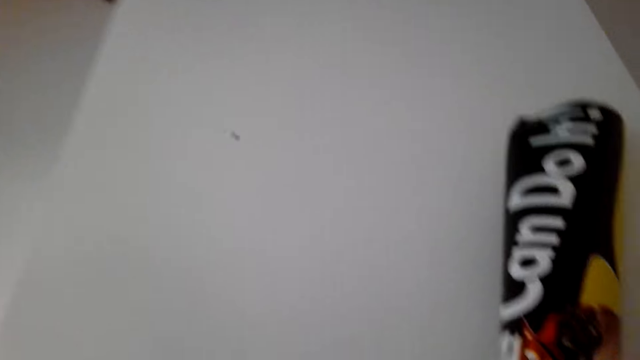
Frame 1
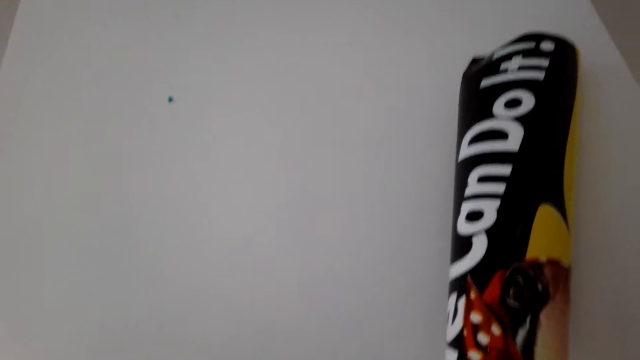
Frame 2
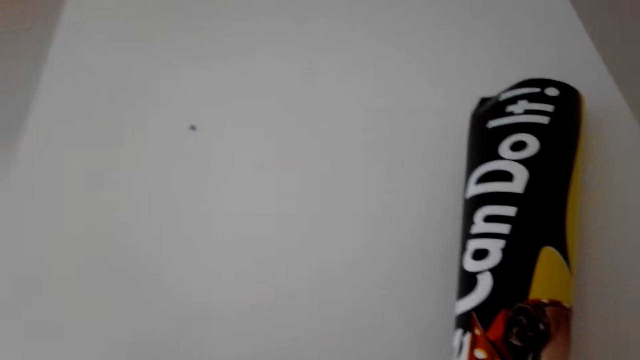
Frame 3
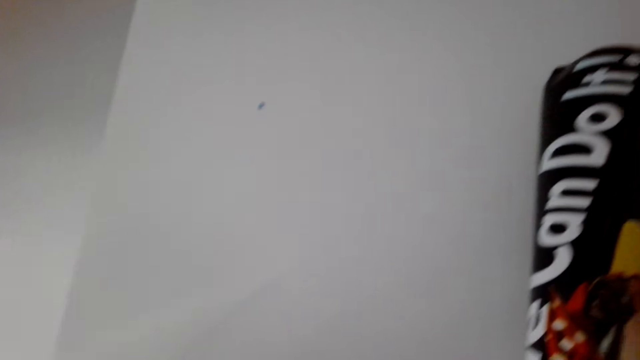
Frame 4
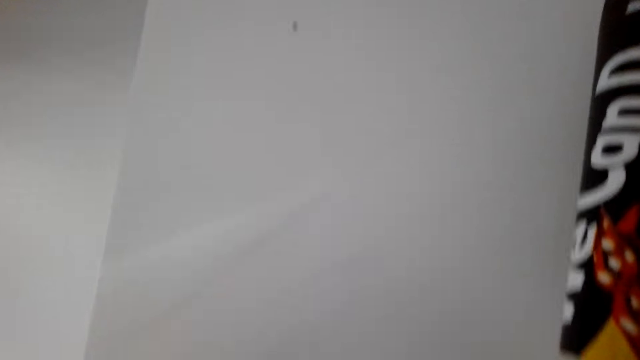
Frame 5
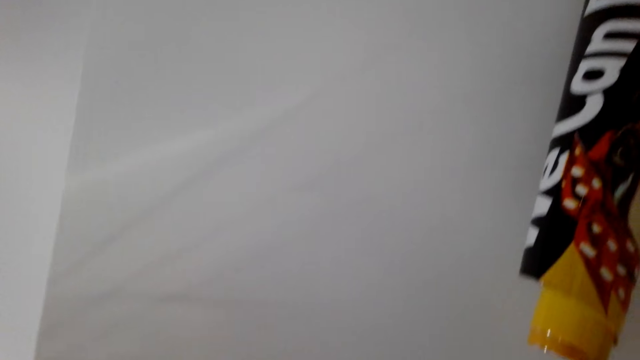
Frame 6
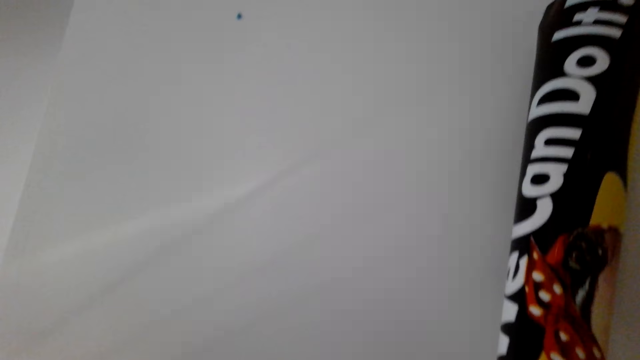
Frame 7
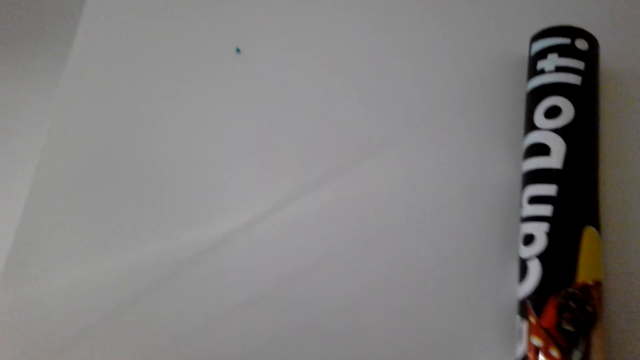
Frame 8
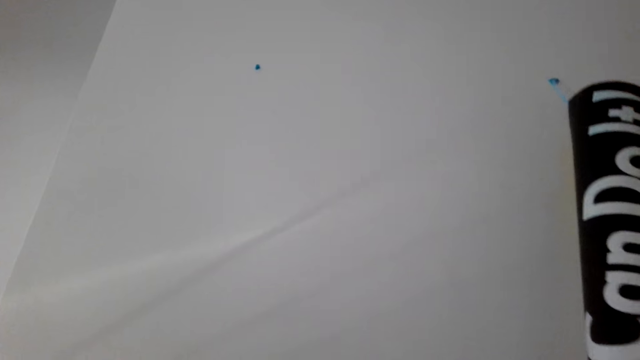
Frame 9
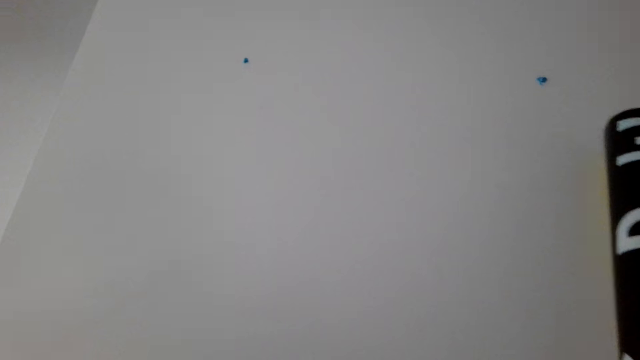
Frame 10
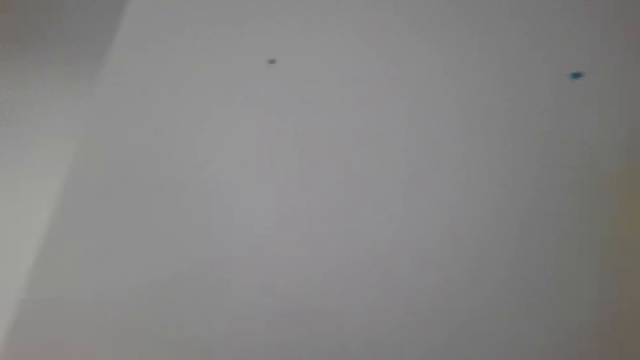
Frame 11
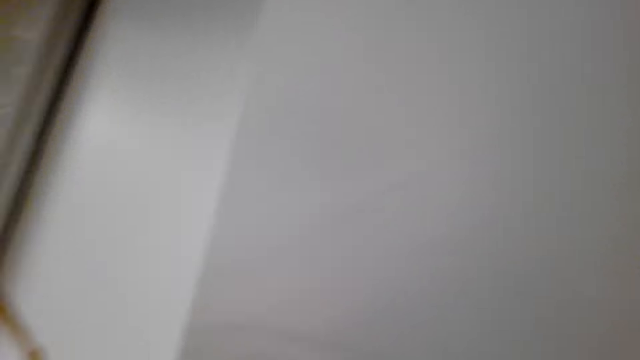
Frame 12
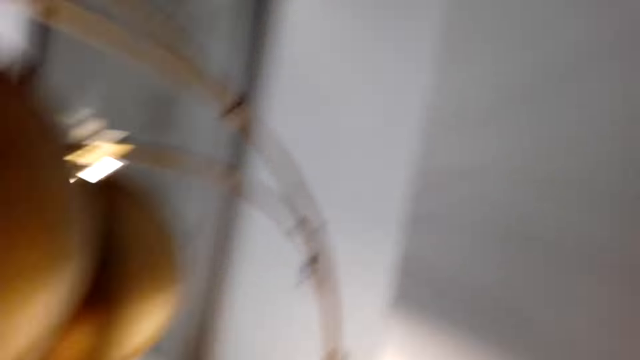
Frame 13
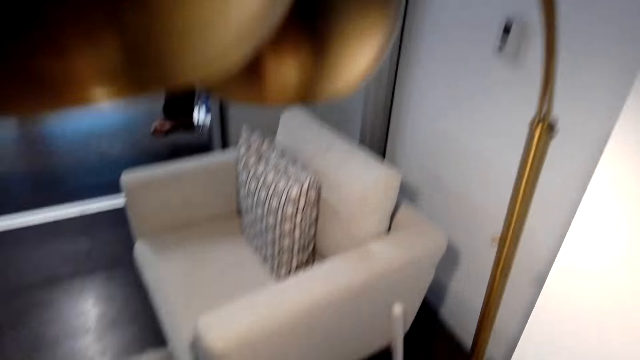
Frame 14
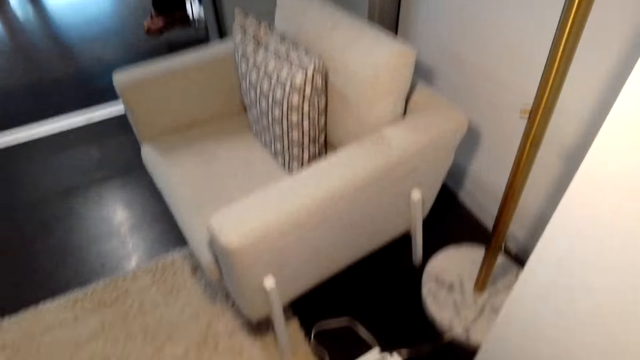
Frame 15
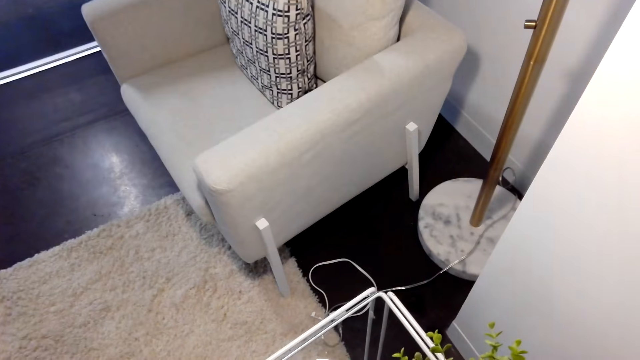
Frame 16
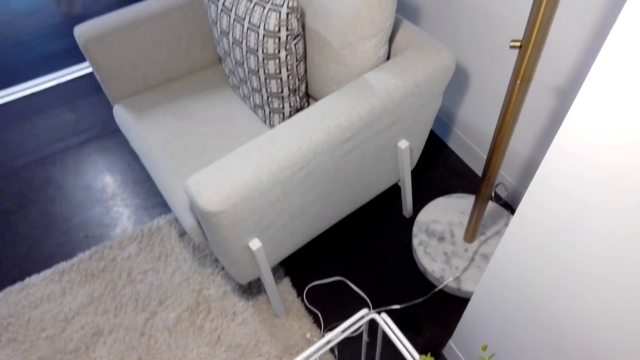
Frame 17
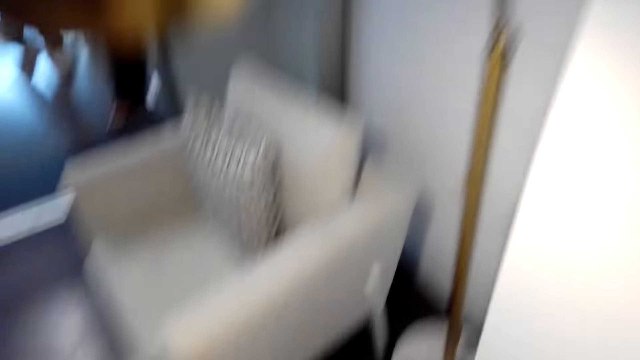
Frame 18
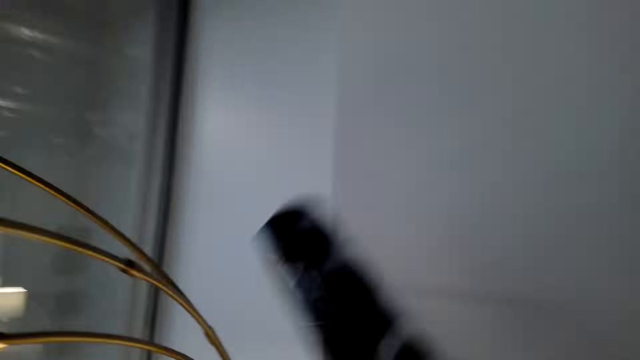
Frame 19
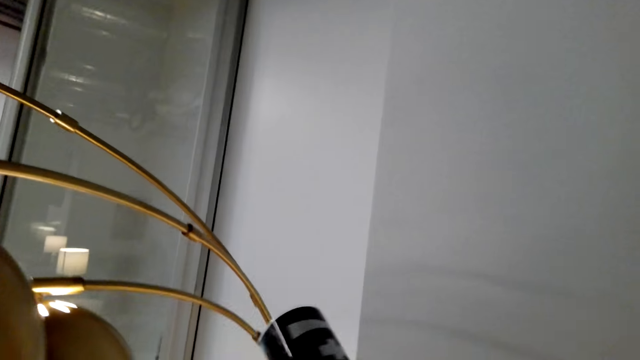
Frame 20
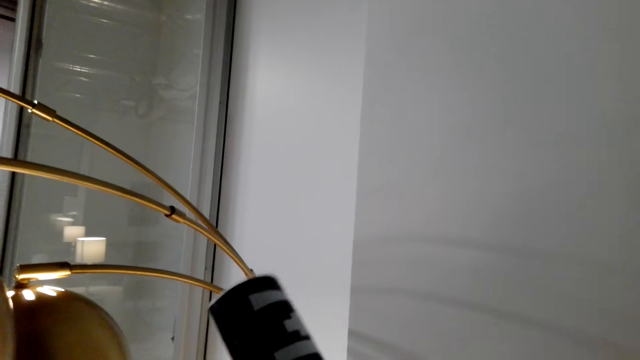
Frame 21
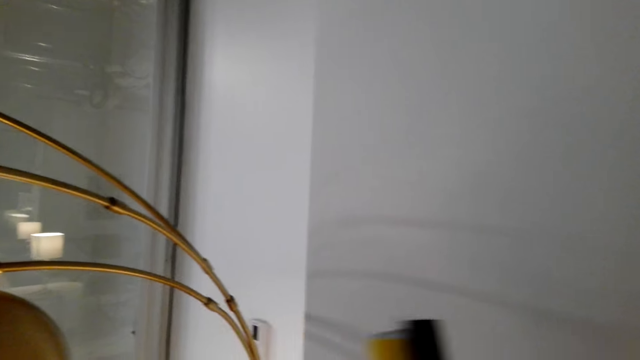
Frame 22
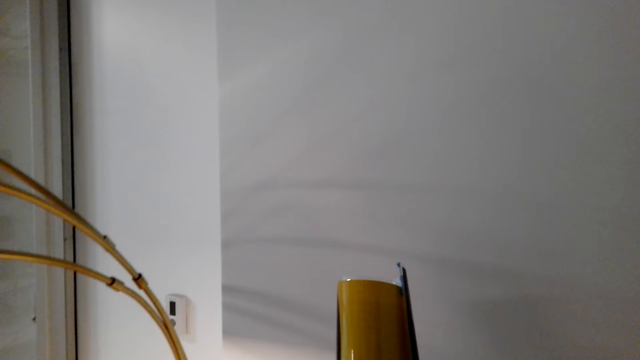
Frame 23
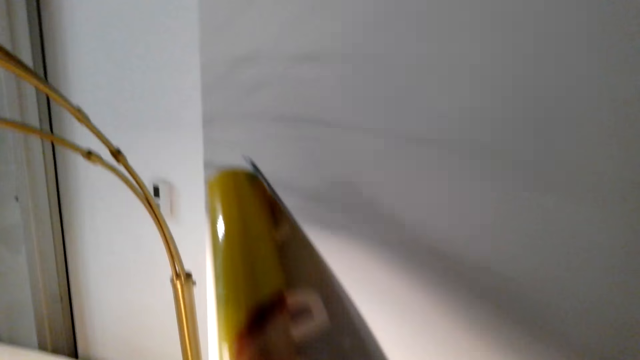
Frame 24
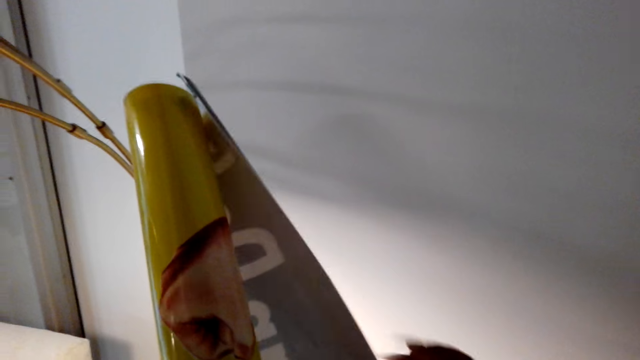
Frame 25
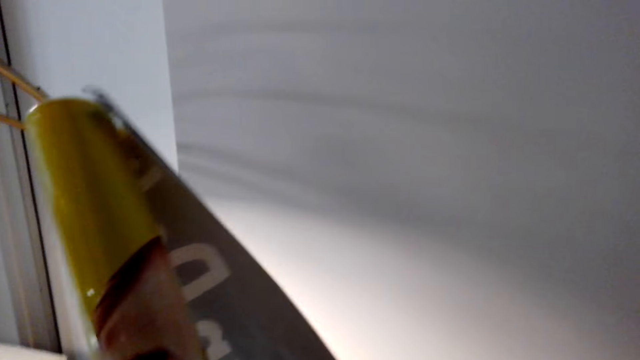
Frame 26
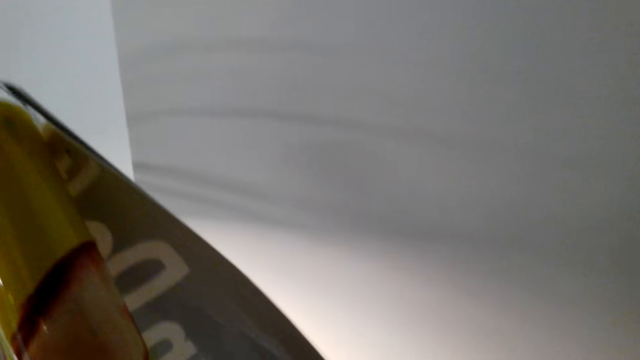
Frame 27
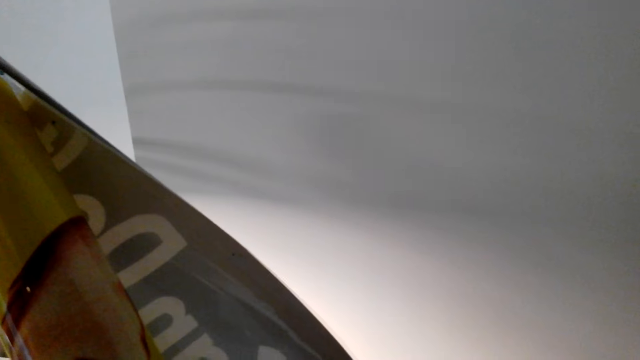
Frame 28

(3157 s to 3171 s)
The camera wearer looks at the chart. They remove the chart on the wall. They look around. They look at the chart.

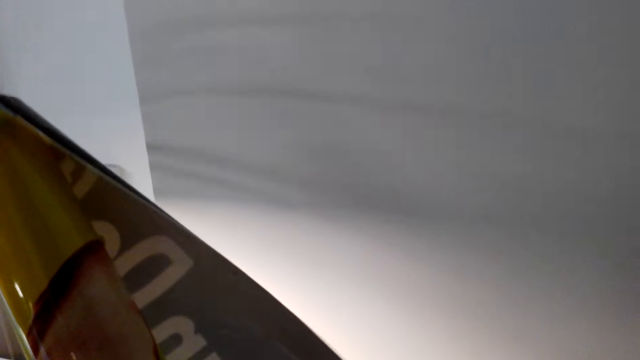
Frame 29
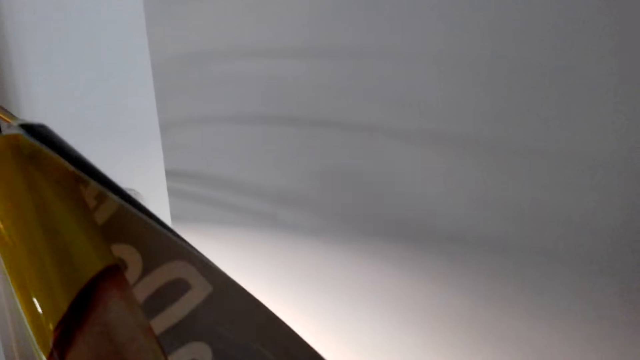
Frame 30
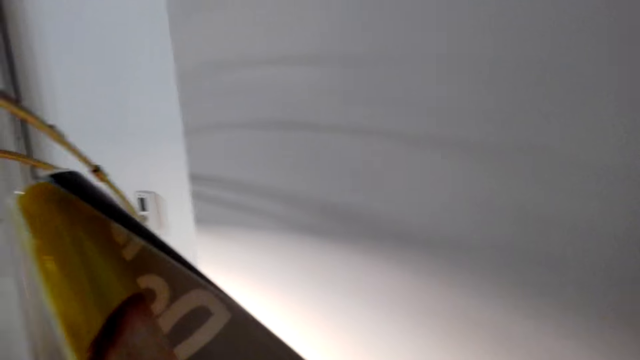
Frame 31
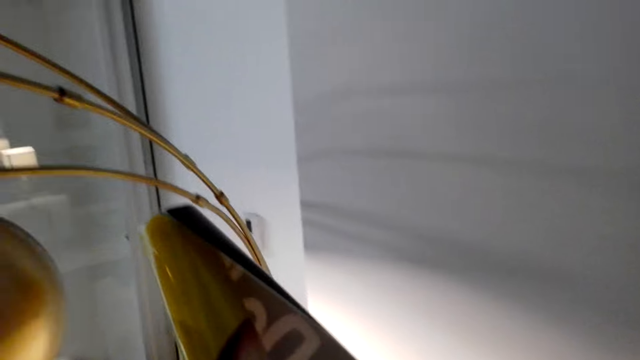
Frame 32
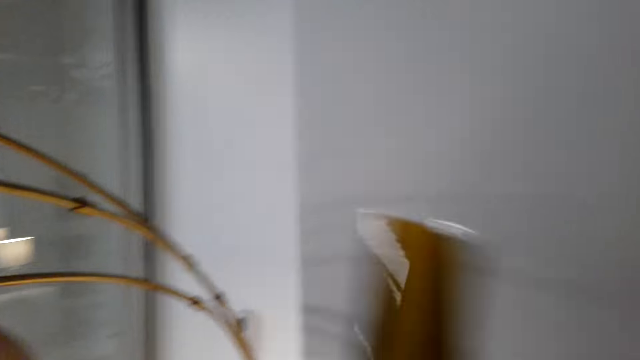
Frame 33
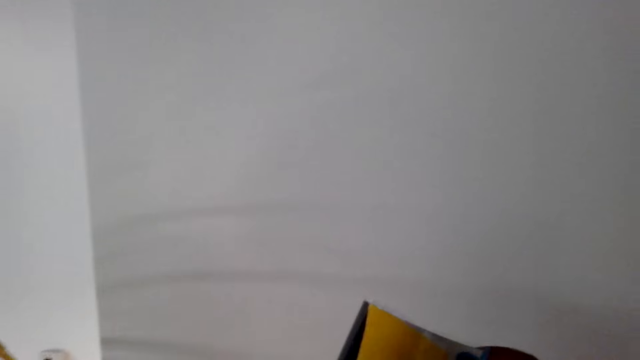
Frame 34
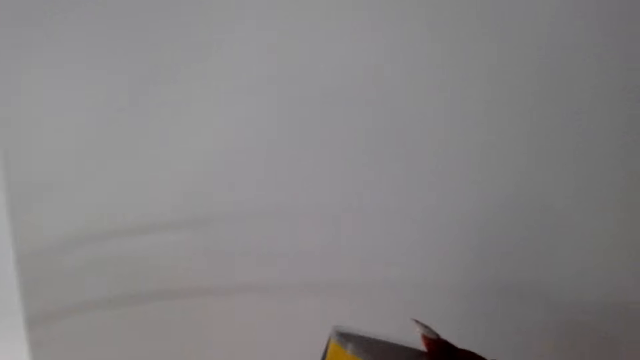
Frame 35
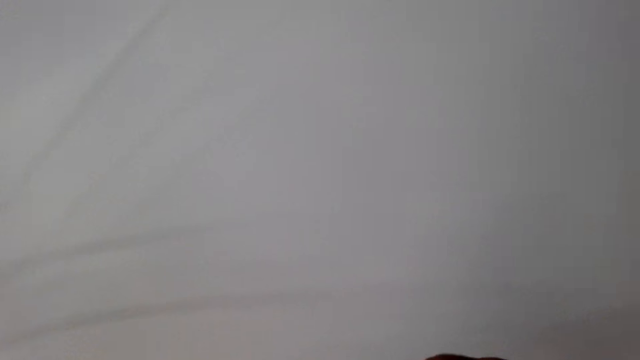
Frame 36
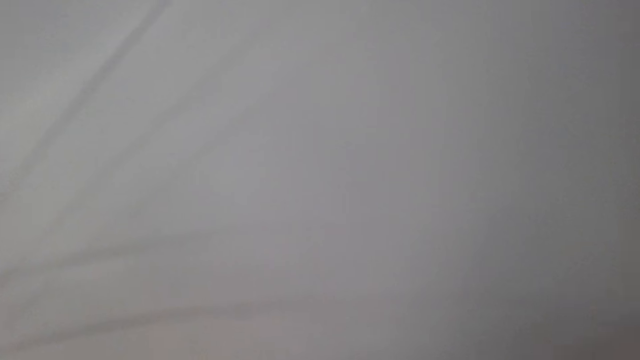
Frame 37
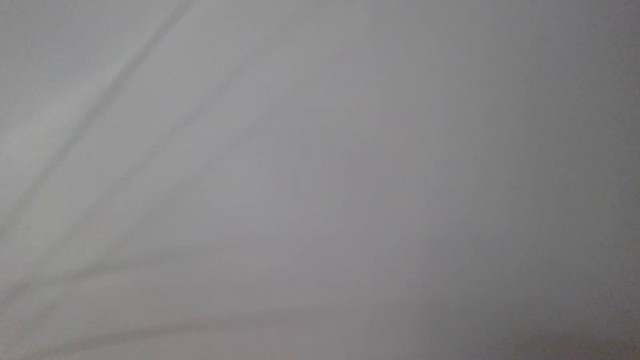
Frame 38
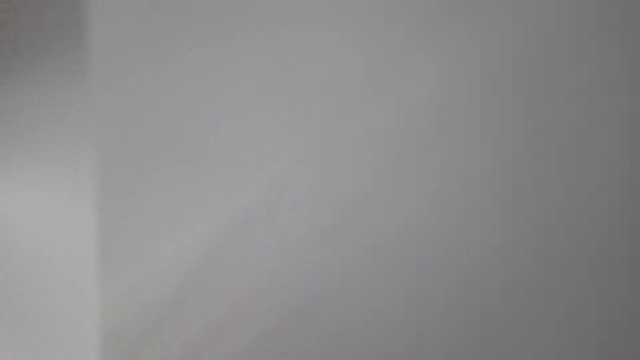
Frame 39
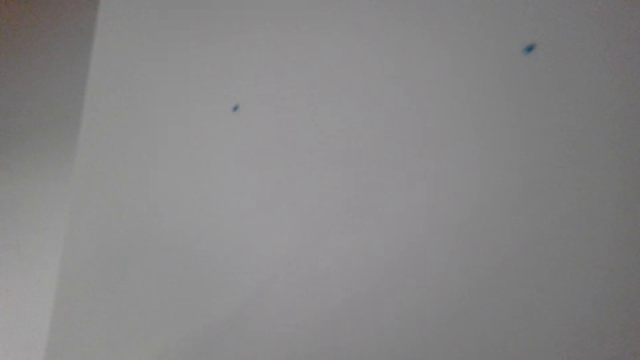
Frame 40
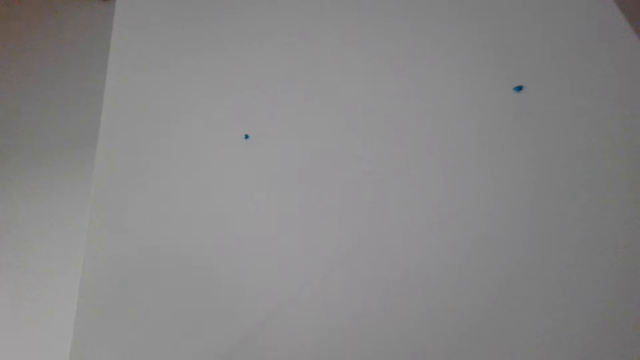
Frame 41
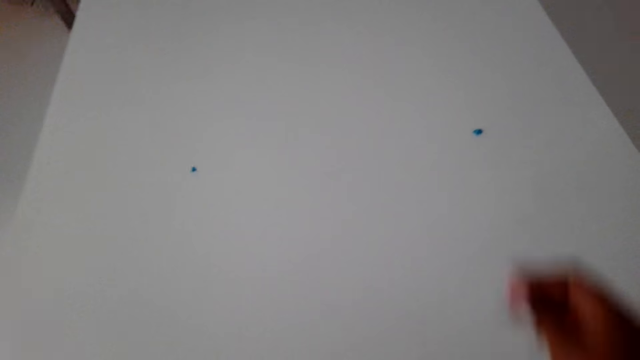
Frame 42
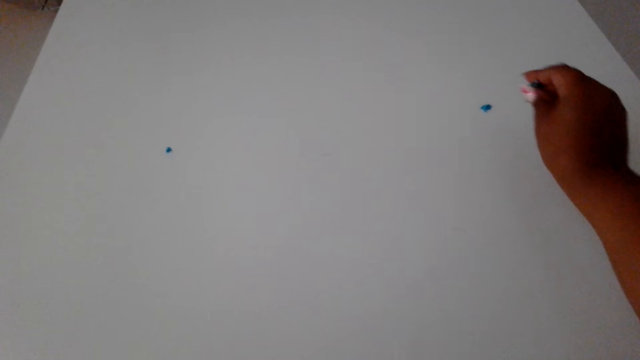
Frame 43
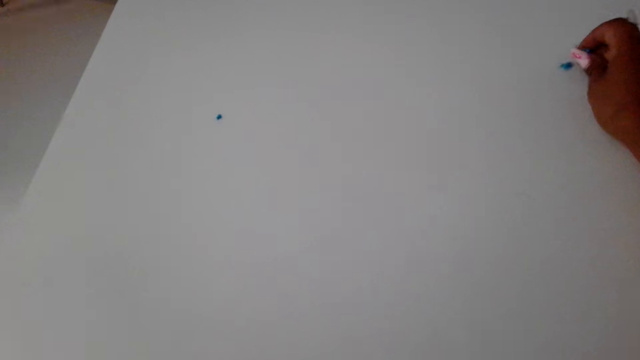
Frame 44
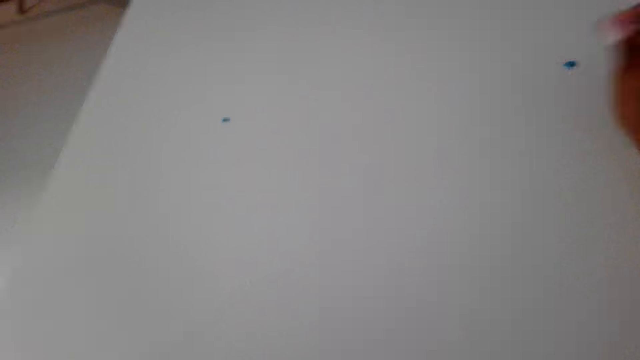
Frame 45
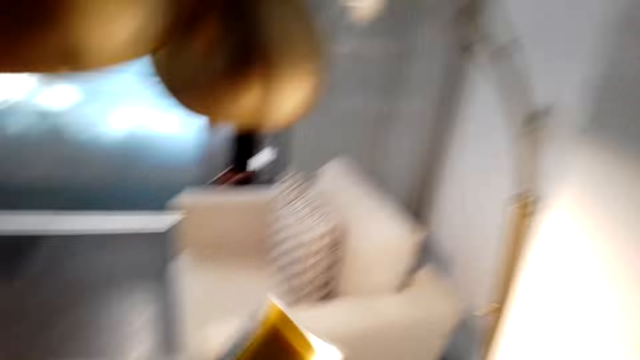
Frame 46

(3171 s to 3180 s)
The camera wearer touches the tape on the wall.
